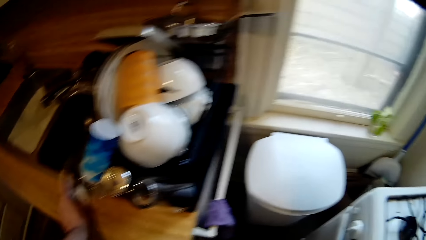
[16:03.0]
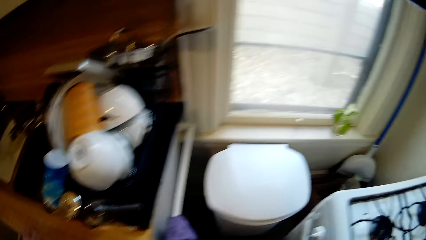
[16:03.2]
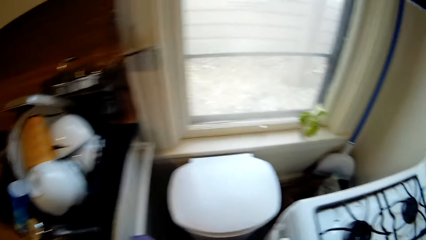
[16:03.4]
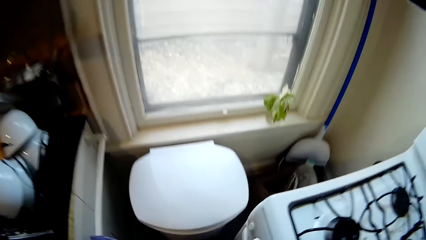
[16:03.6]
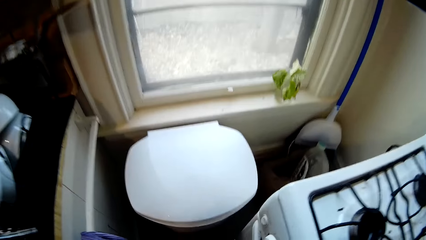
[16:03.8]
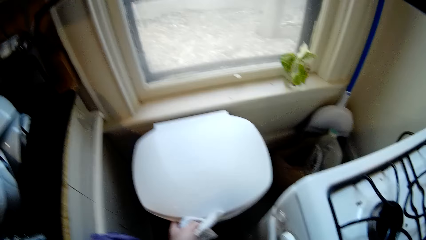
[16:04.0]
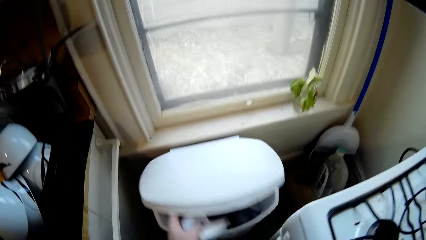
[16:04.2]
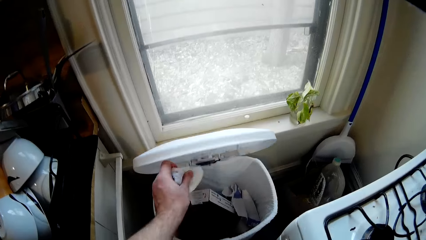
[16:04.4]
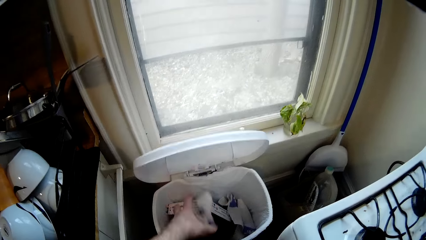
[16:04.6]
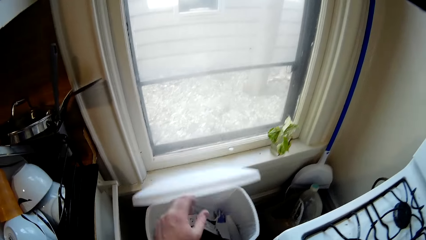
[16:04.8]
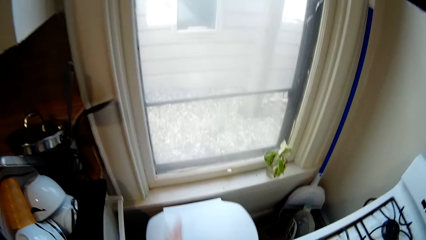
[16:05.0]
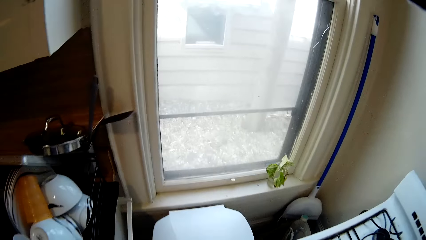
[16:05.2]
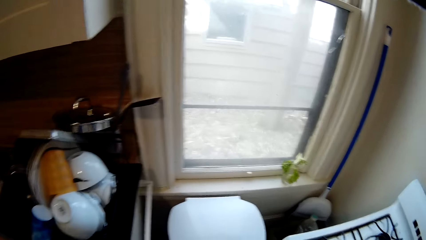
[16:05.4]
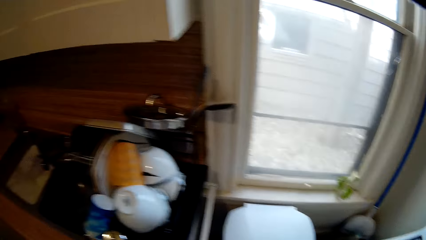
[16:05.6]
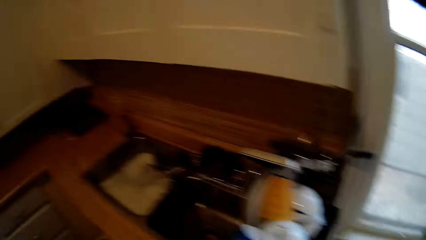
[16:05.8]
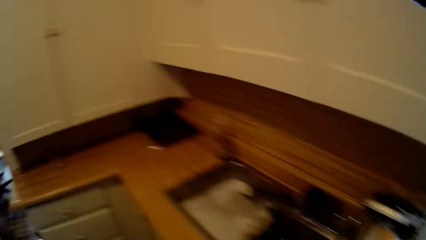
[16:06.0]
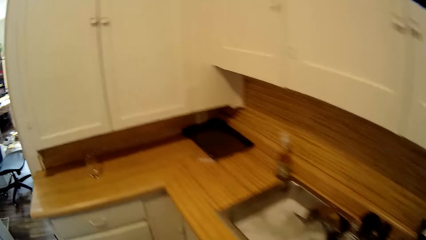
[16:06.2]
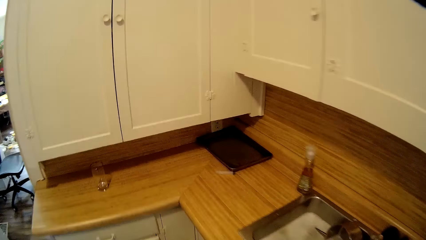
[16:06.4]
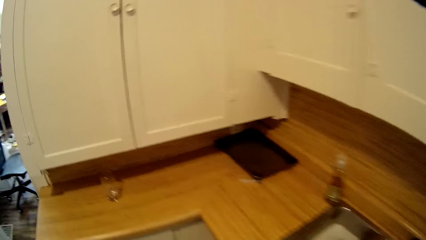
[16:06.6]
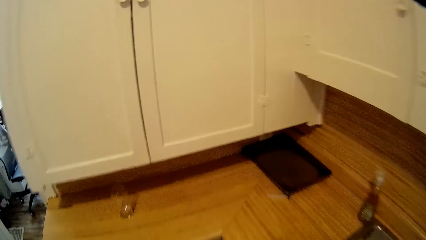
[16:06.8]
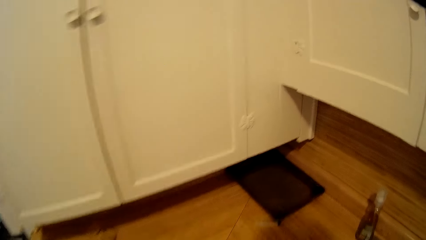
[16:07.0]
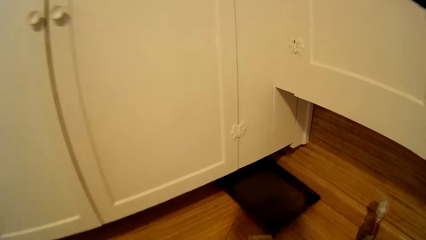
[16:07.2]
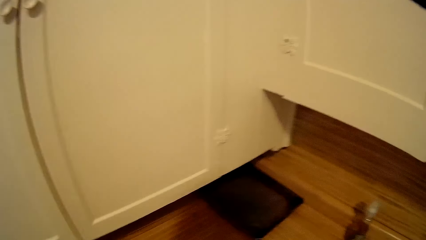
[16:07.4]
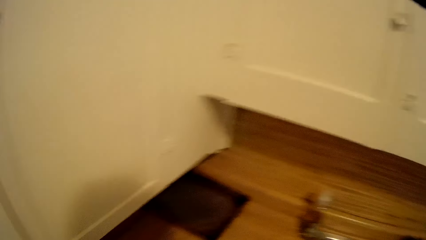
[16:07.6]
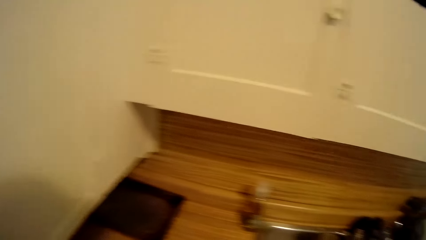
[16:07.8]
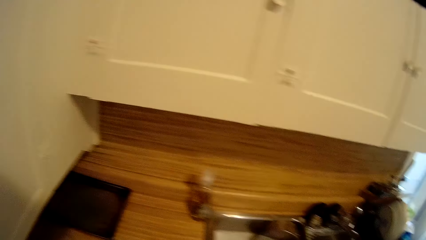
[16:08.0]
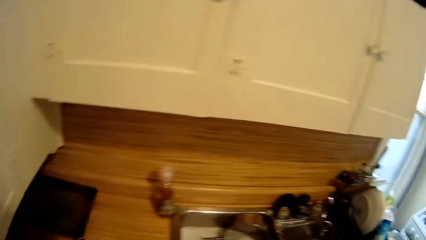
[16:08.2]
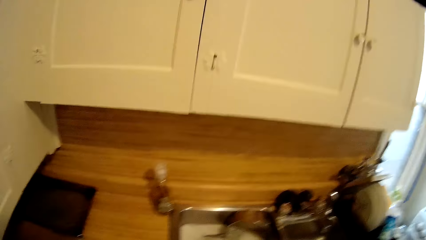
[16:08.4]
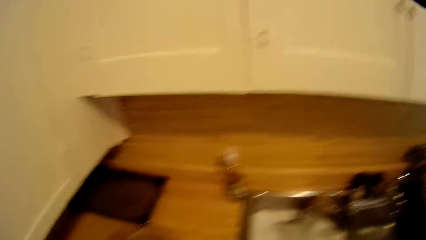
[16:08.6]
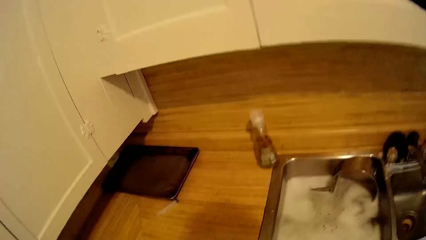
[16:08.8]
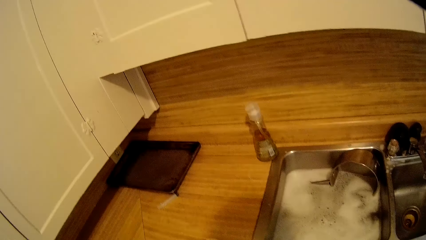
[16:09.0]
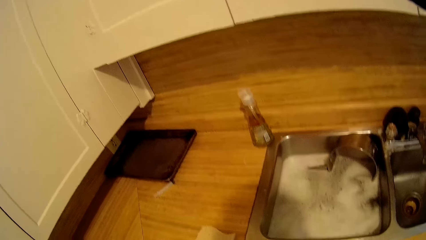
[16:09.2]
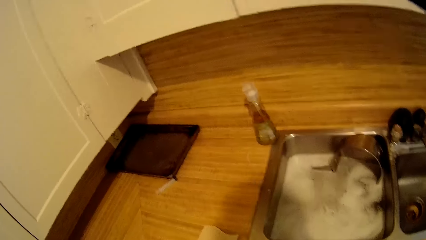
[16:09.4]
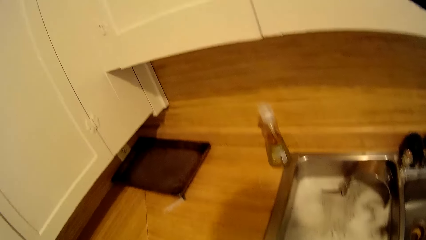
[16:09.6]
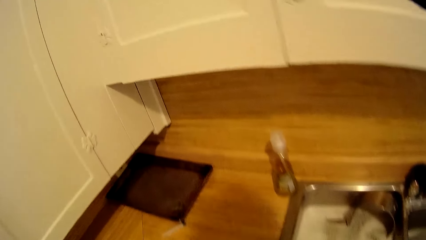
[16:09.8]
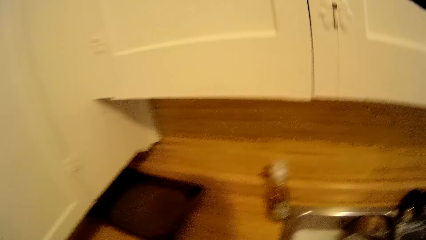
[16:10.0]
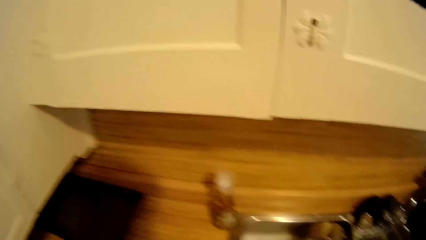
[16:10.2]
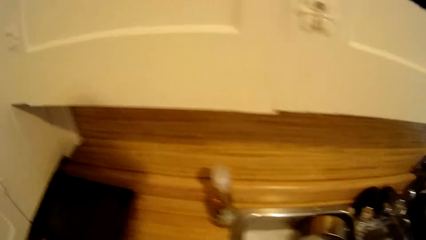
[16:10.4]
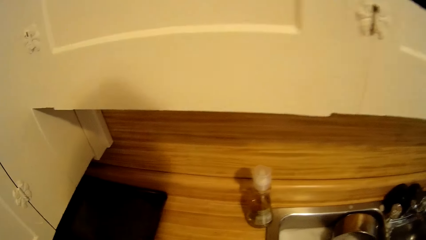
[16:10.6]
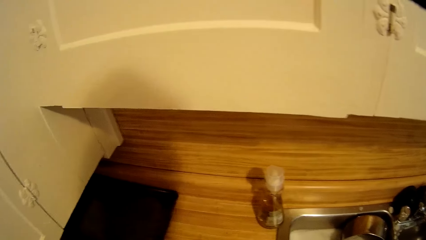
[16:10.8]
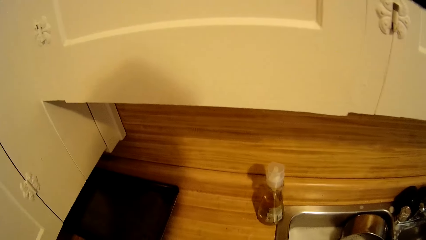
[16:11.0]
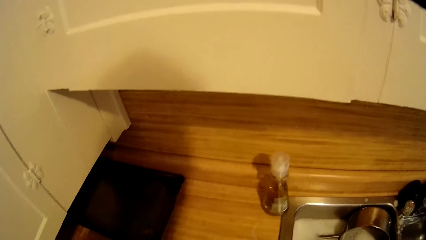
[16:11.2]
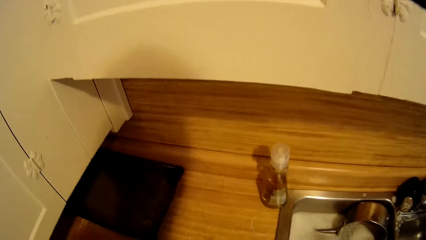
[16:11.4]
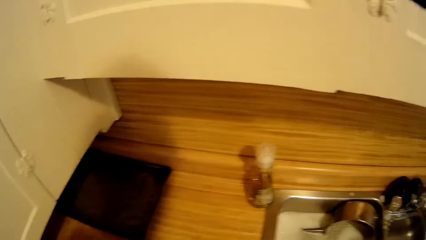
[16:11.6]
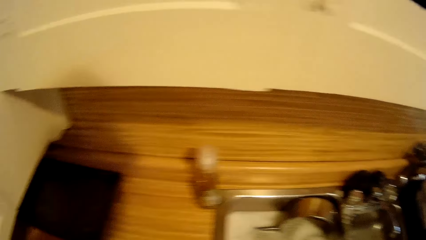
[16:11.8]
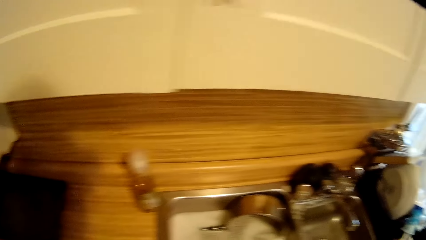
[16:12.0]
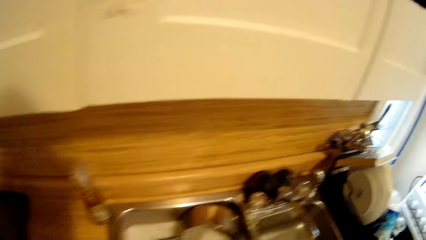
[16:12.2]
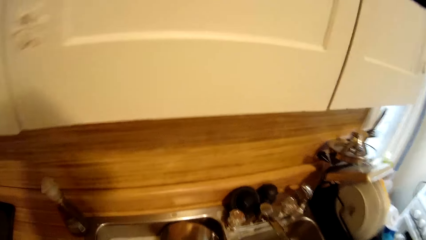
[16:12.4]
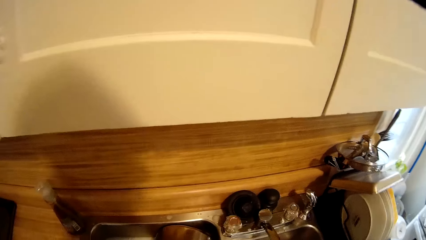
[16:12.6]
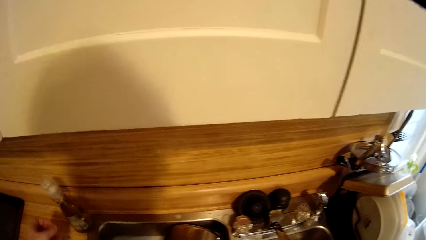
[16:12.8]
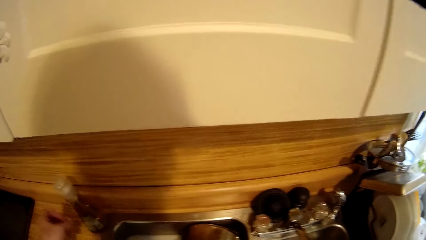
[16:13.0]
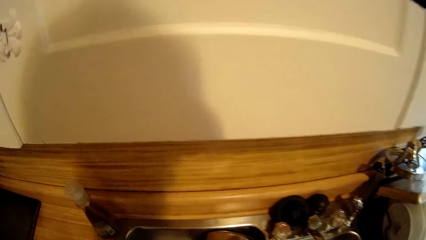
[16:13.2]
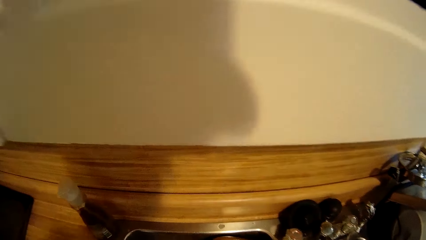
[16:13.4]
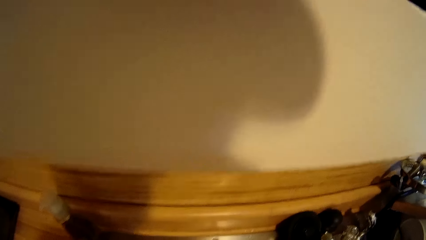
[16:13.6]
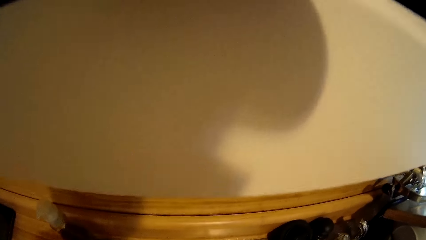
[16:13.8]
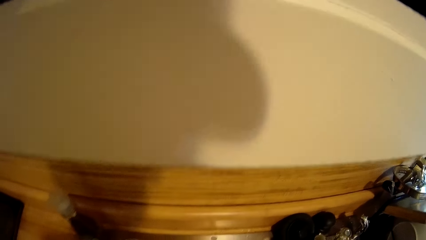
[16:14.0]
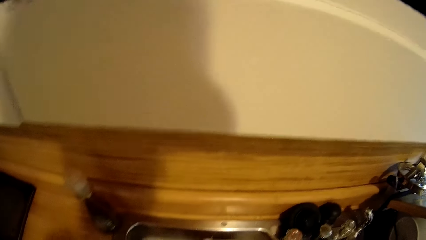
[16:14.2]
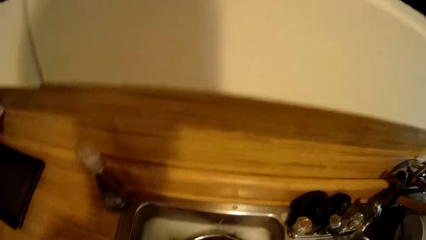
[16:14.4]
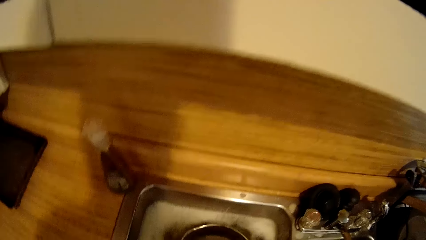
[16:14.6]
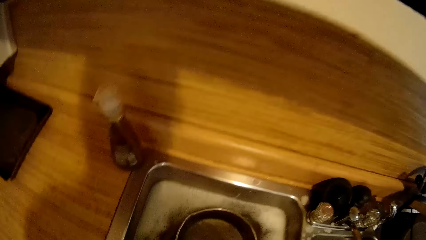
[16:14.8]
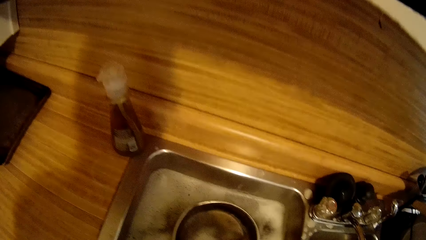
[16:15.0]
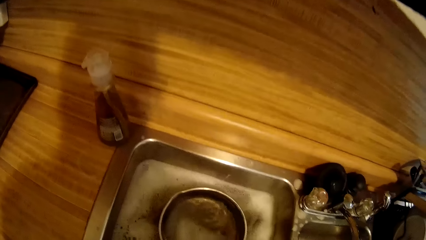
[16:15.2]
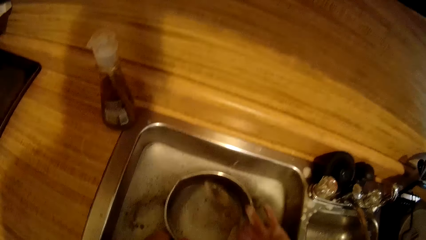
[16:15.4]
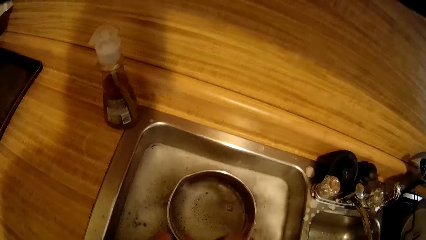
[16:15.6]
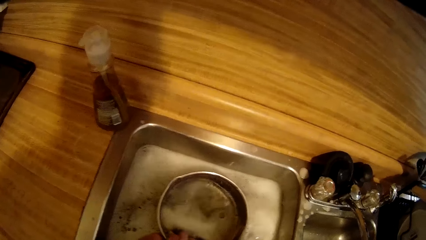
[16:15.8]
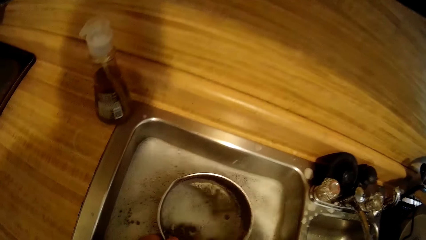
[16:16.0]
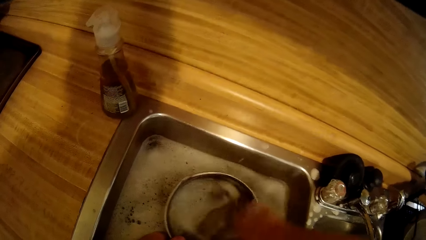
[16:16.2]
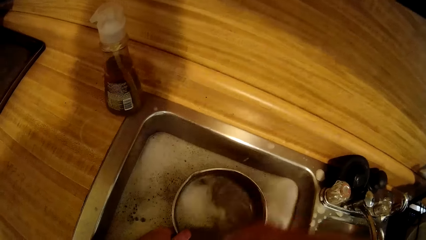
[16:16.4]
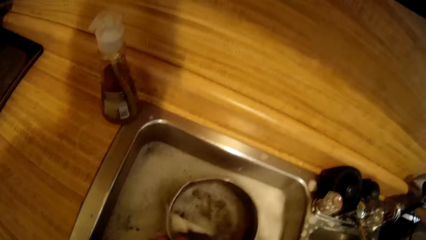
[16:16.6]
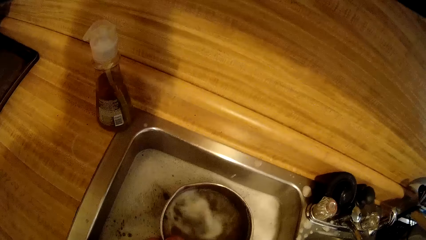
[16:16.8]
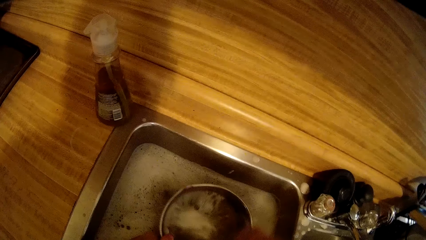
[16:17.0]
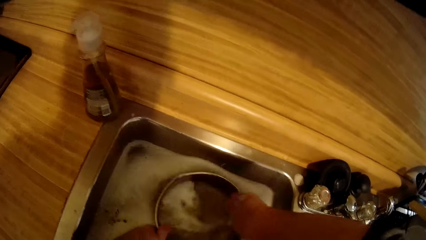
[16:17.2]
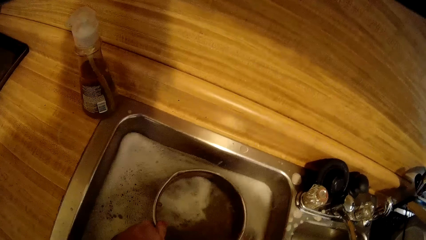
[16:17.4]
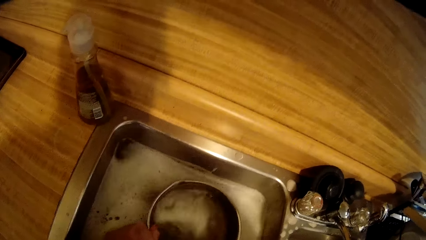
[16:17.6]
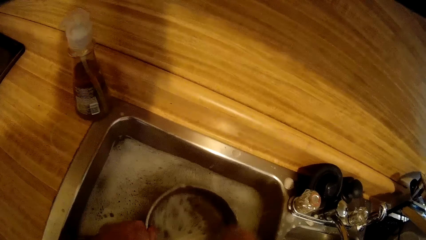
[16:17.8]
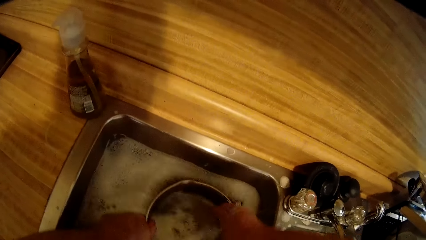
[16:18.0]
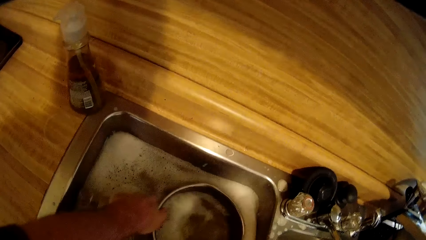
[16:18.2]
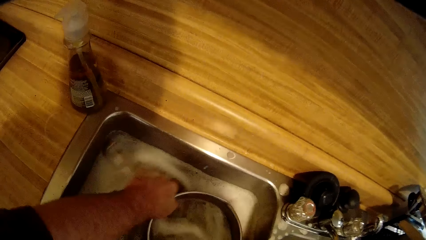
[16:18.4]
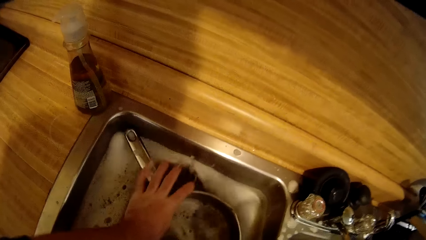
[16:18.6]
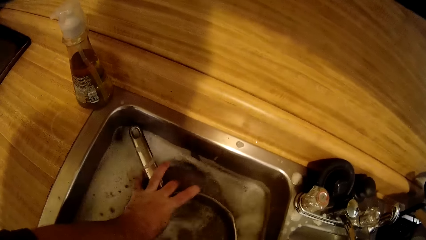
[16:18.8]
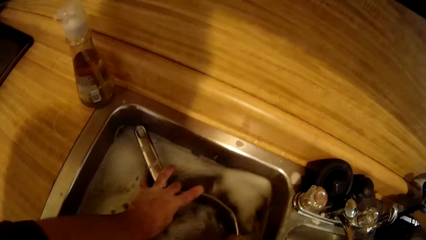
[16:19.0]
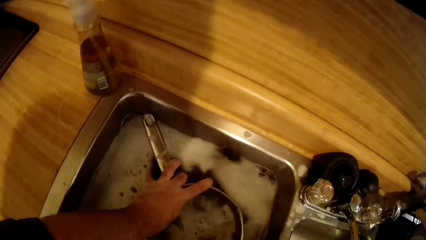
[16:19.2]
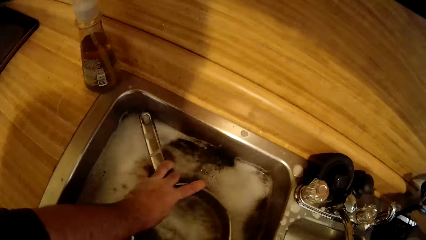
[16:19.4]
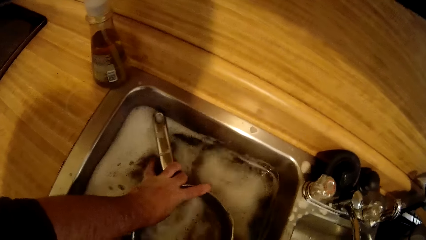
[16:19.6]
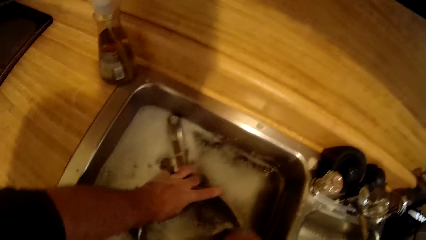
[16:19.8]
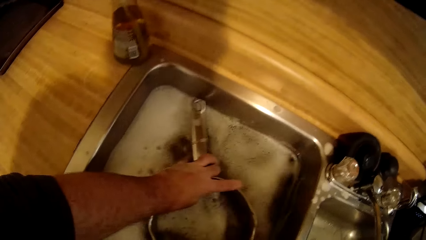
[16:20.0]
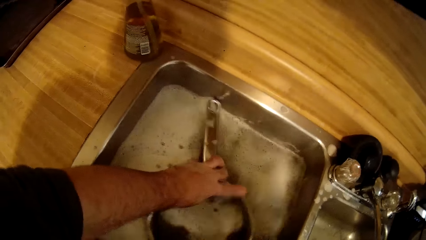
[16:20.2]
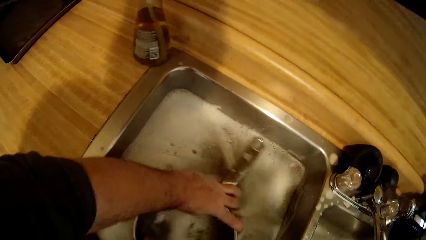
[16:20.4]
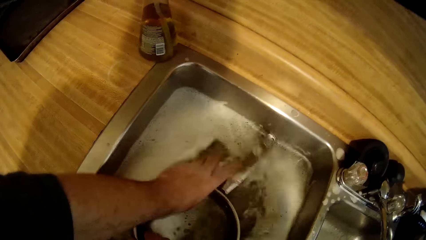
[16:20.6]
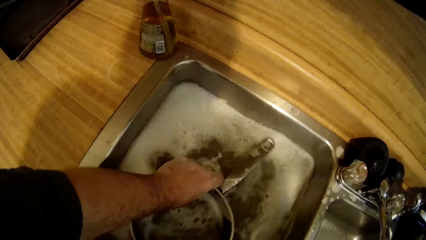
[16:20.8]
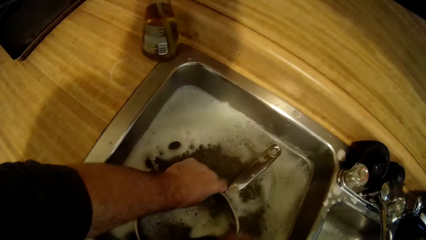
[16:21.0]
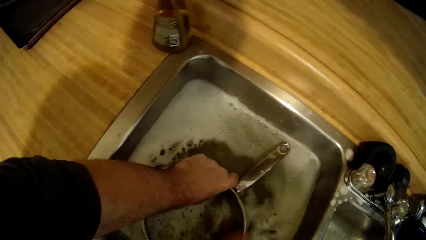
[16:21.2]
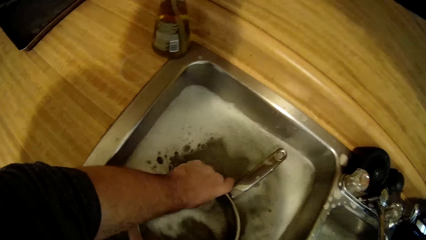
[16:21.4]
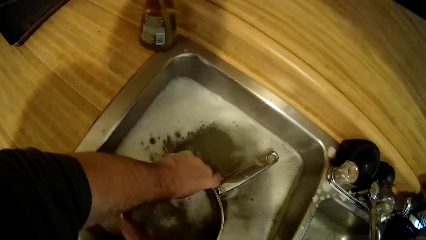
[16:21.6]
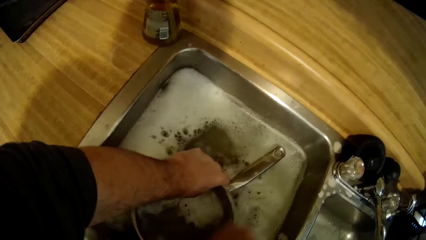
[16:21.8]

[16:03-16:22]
The camera wearer opens the dustbin with the left hand. They drop the kitchen paper into the dustbin with the left hand. They close the dustbin with the left hand. They walk towards the countertop. They look around. They pick up a cooking pan. They wash the sauce pan in the sink with both hands.
